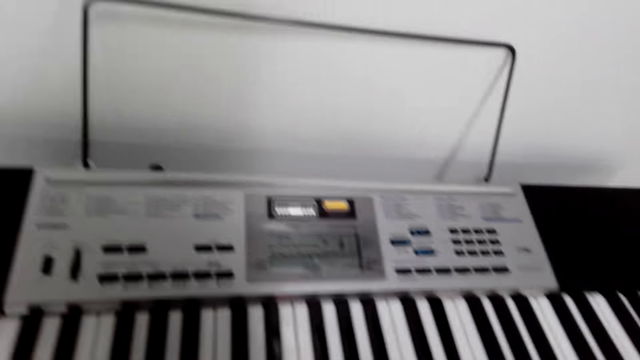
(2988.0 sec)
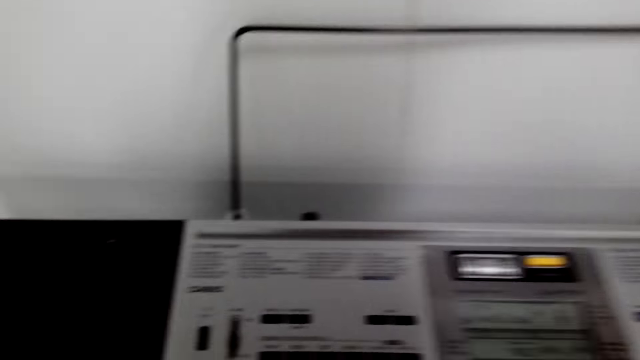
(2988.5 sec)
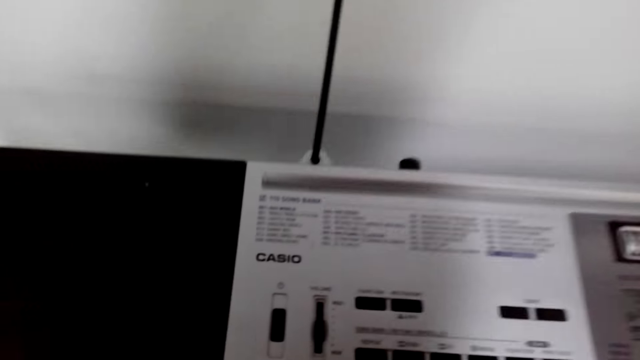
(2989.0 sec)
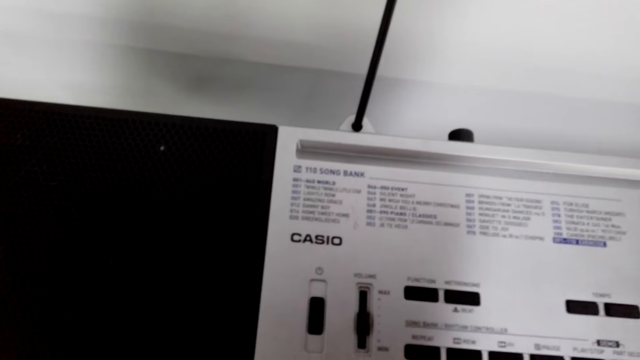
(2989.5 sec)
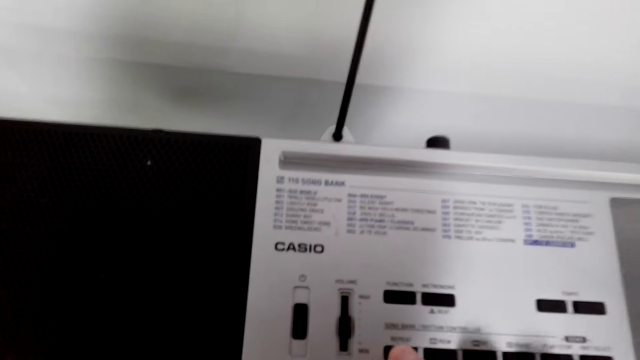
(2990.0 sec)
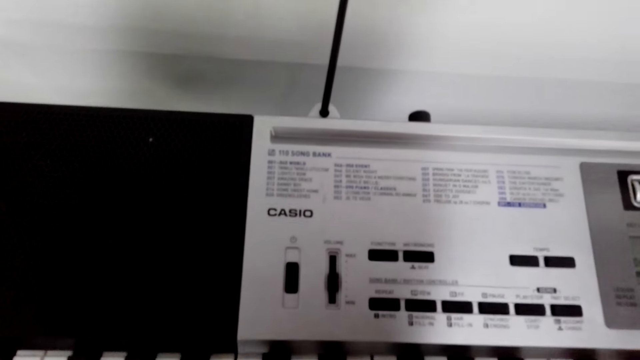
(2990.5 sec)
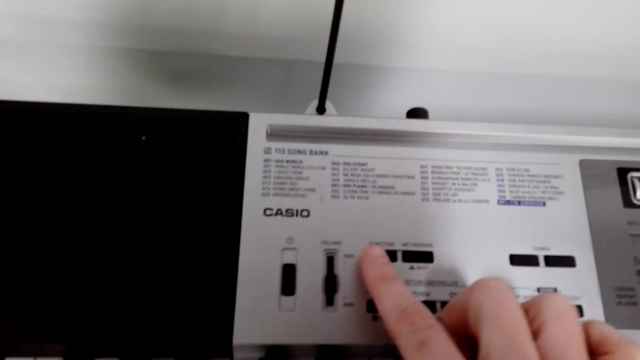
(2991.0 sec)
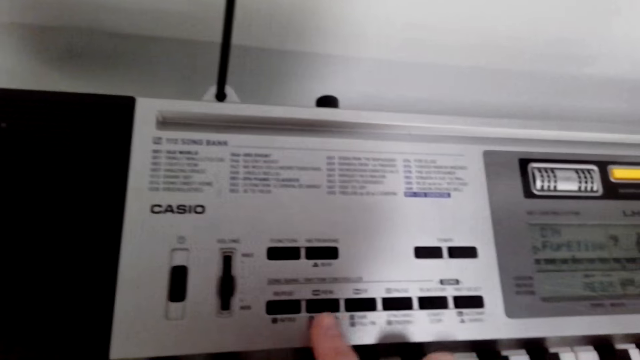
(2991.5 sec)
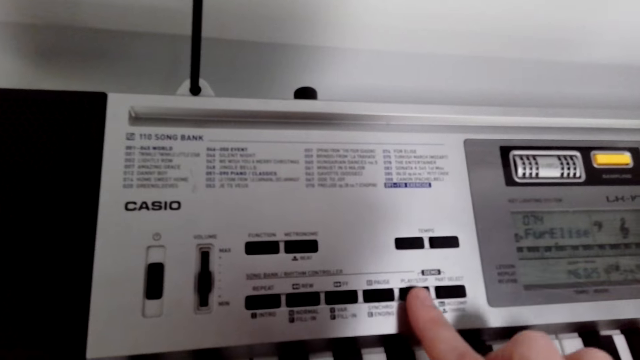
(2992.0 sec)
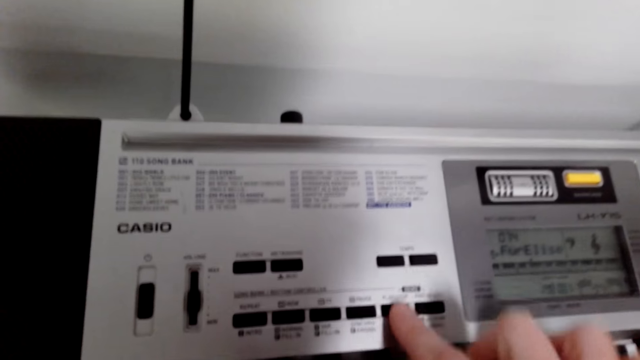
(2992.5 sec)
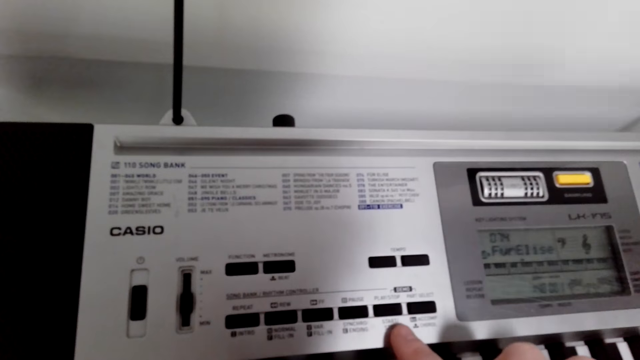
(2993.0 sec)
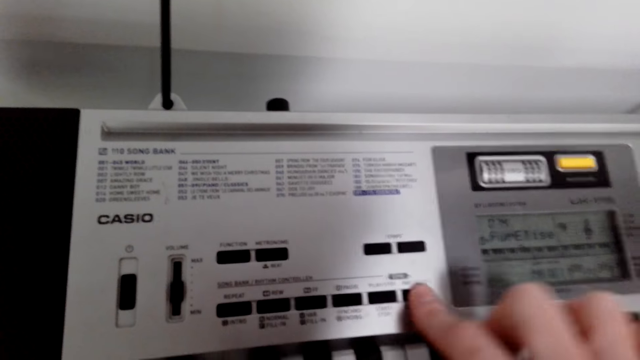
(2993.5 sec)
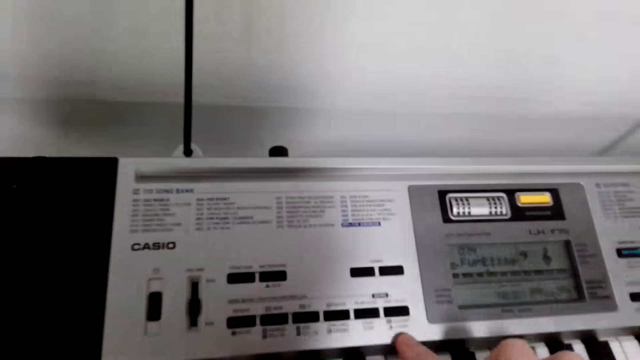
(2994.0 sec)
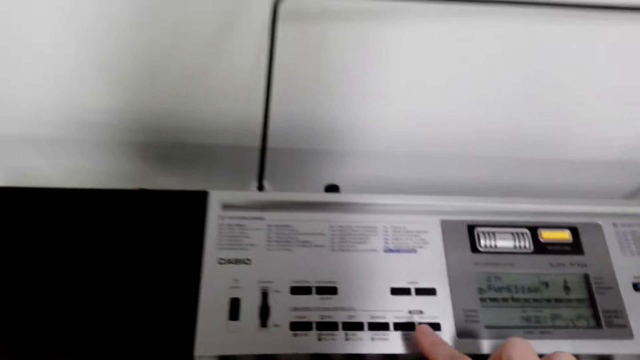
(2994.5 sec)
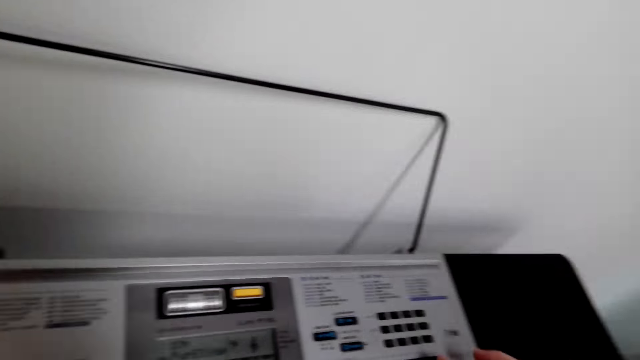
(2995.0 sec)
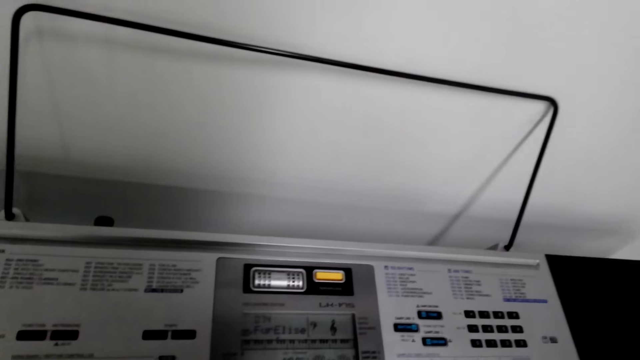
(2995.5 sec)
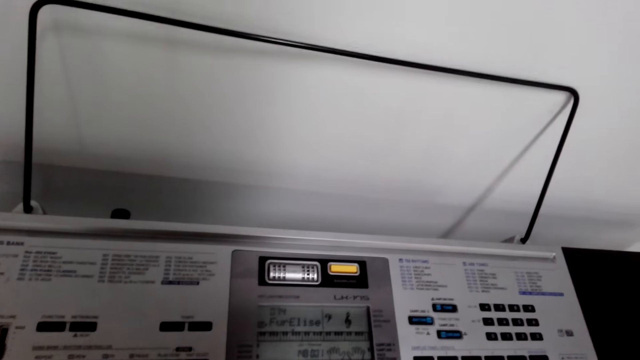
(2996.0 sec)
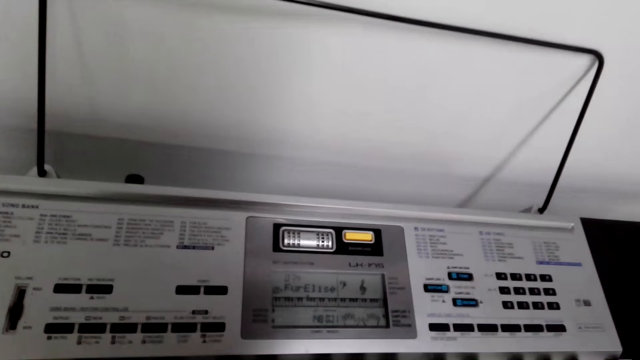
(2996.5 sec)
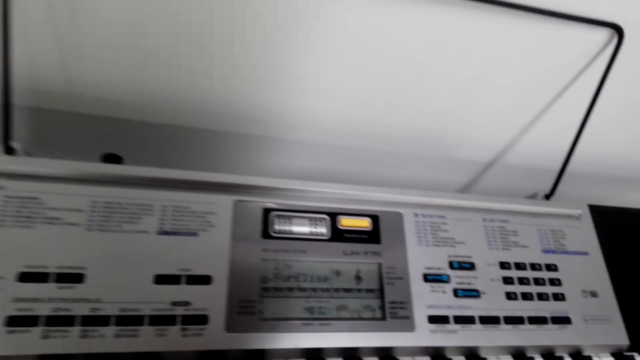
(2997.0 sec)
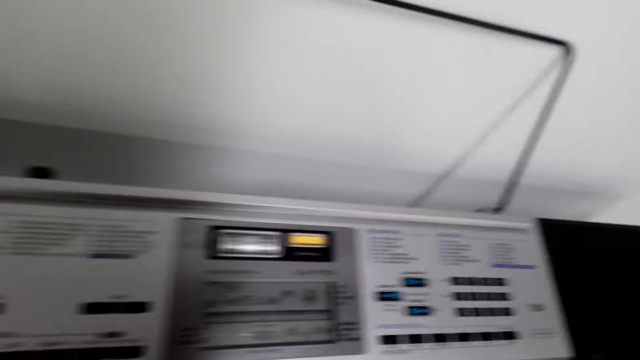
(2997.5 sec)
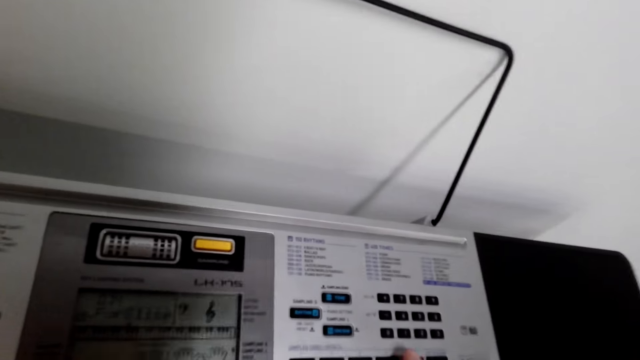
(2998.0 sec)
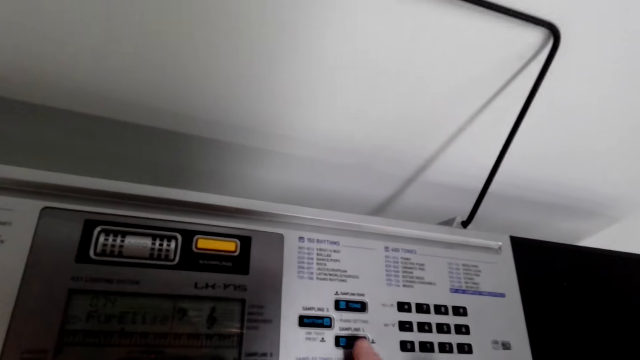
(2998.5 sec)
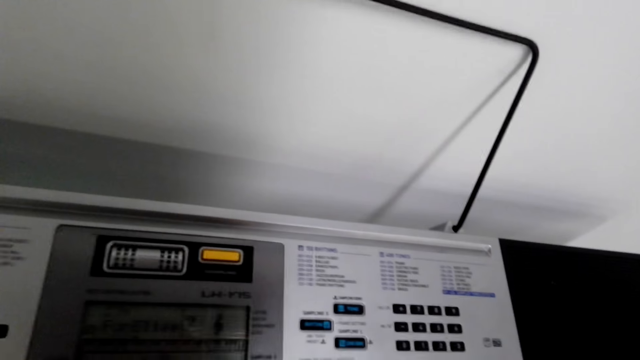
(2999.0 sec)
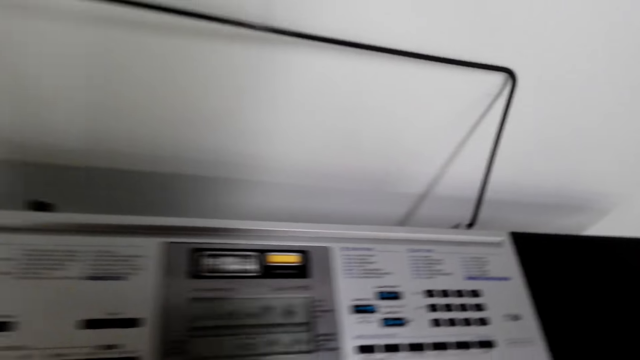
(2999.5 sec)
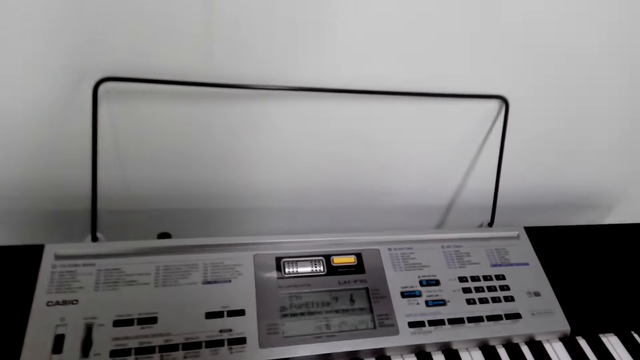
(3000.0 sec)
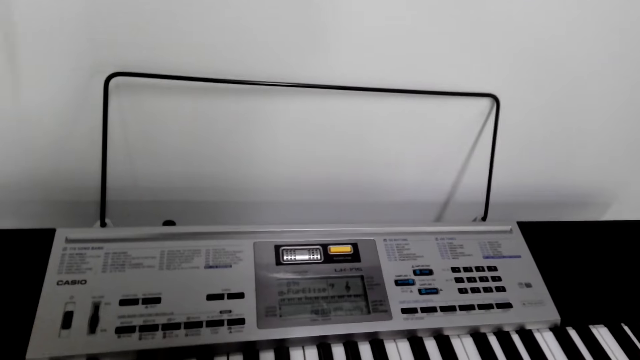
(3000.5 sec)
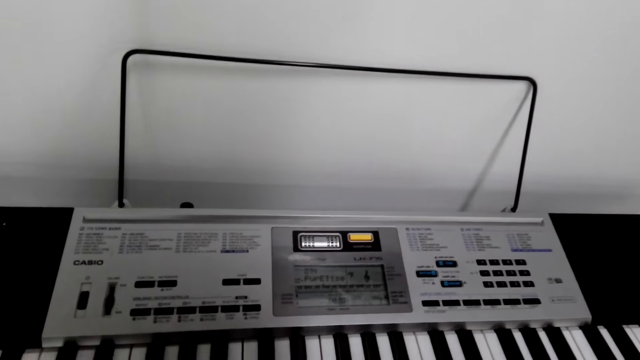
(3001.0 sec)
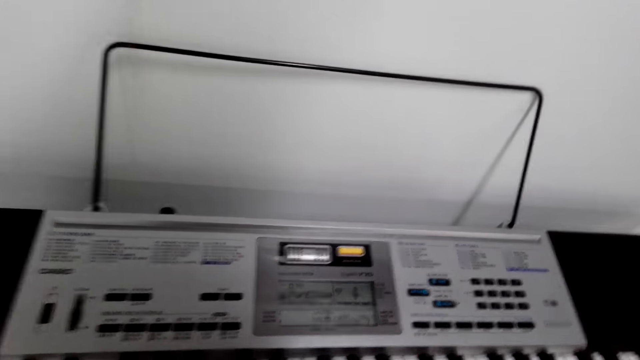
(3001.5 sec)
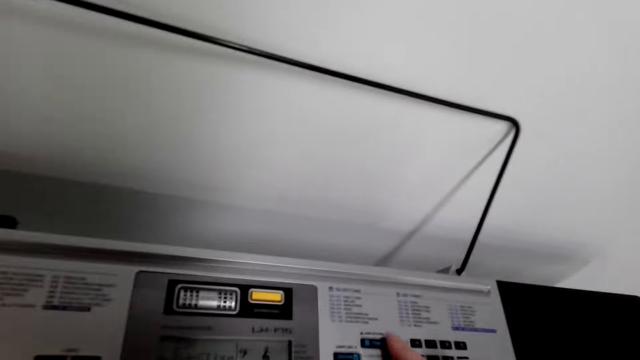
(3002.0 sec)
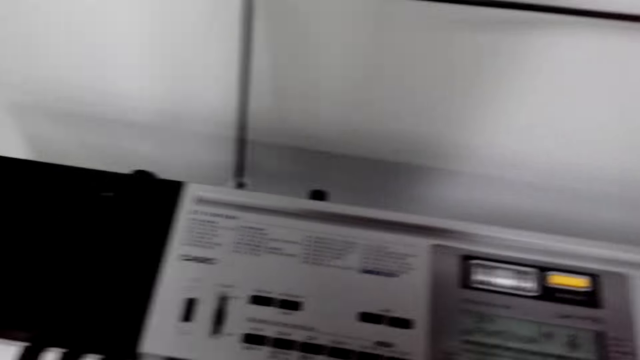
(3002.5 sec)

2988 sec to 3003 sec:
The camera wearer dialogues with something. They play a piano. They press some buttons on the piano. They look around. They play the piano. They look at the piano.

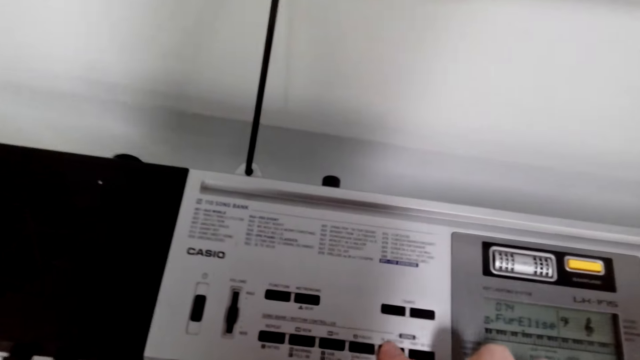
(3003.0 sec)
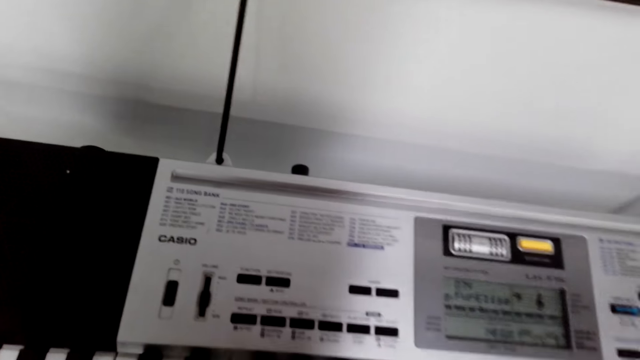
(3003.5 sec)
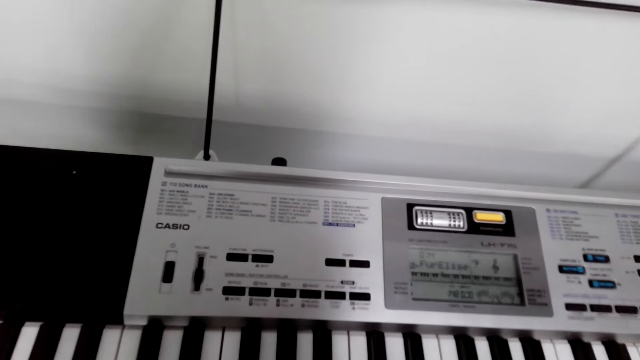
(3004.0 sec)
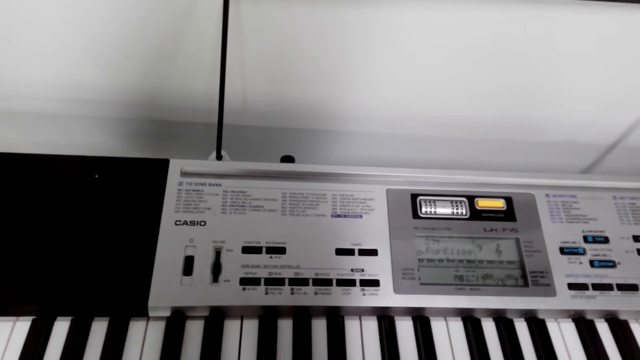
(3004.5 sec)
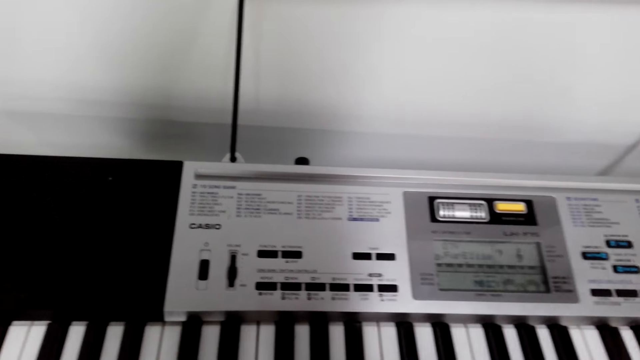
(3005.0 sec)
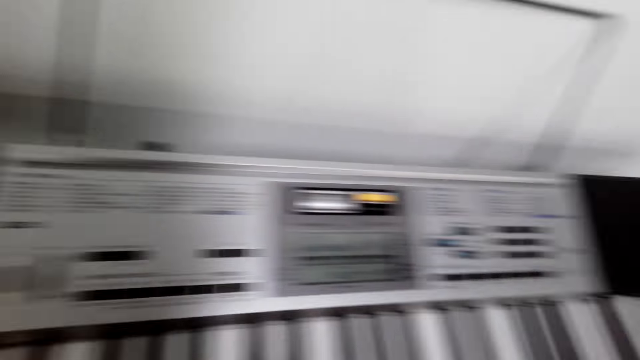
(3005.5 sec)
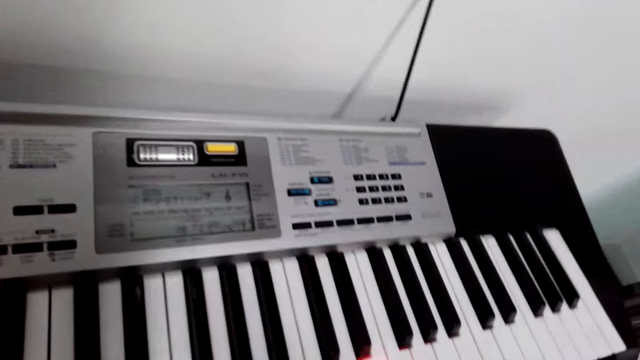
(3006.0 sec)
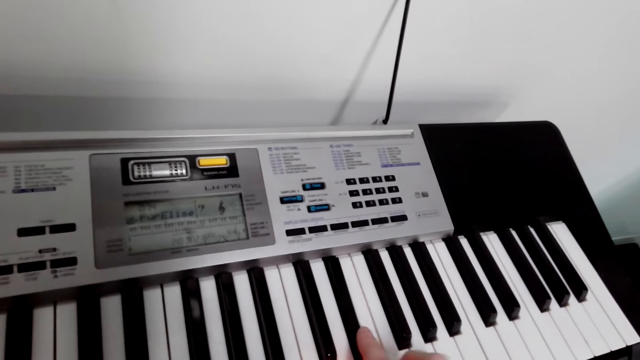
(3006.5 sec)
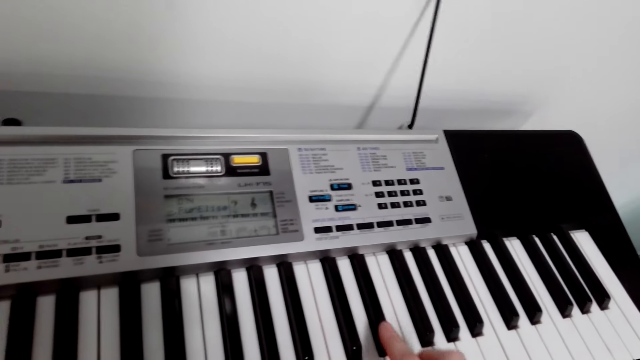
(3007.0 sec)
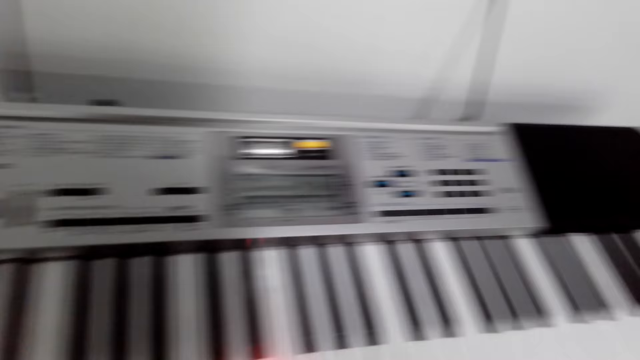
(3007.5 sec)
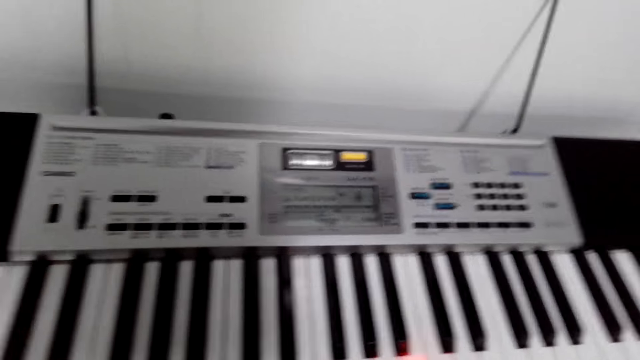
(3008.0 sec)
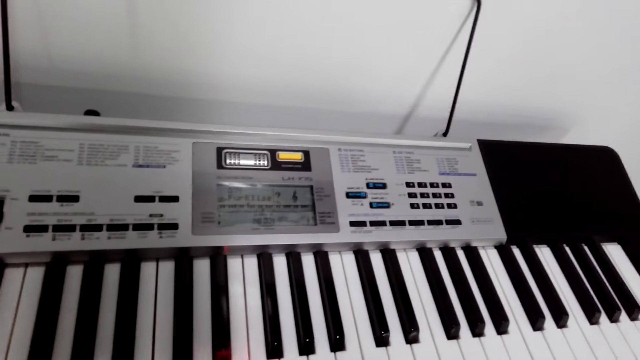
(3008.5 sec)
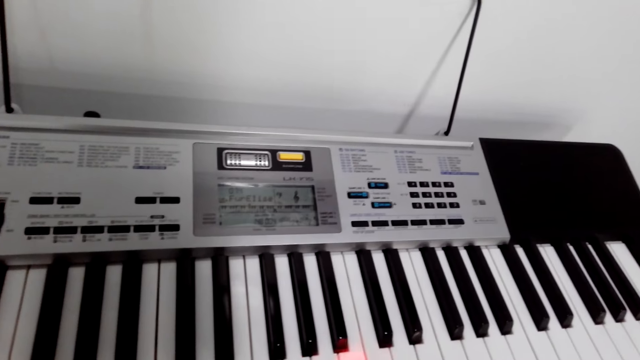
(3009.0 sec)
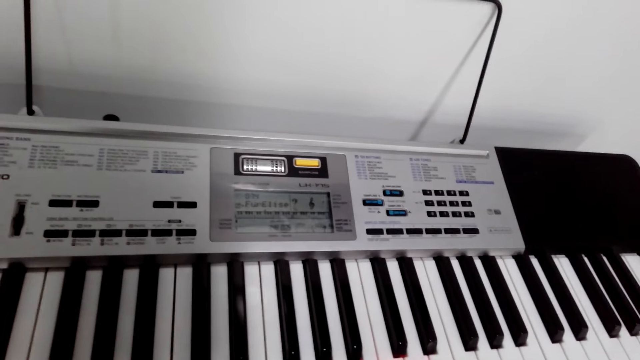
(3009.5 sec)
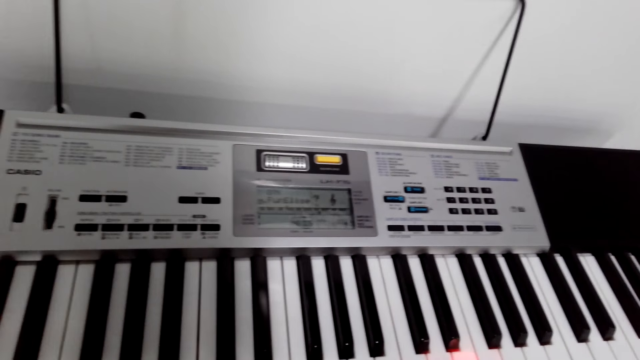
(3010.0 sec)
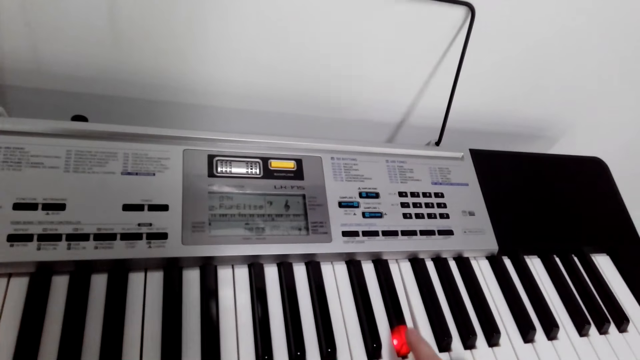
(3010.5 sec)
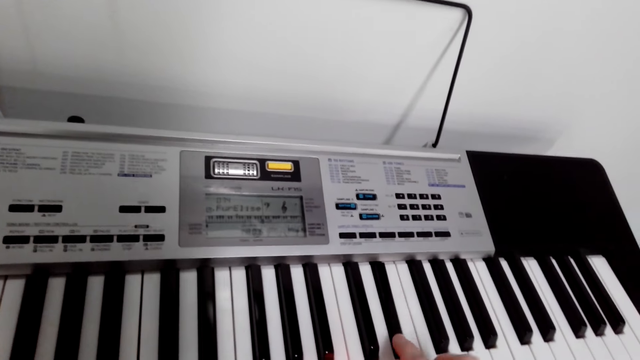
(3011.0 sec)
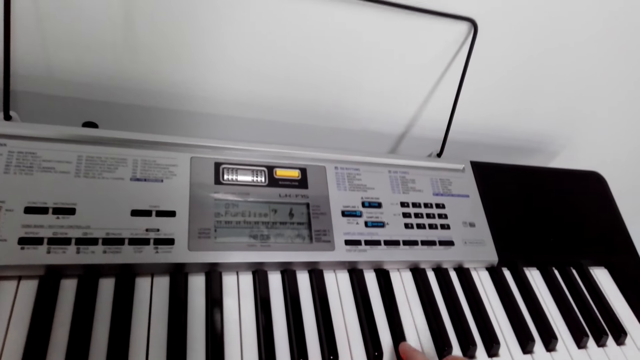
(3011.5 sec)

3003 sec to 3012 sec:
The camera wearer plays the piano.
